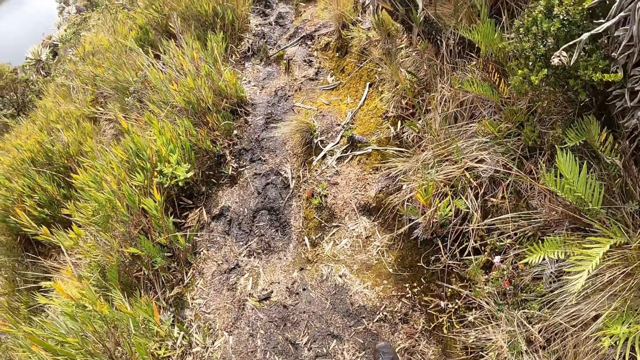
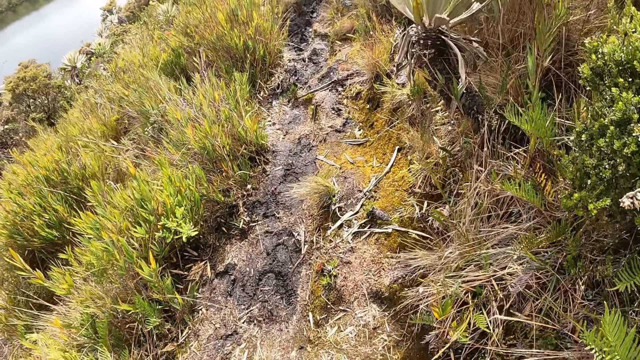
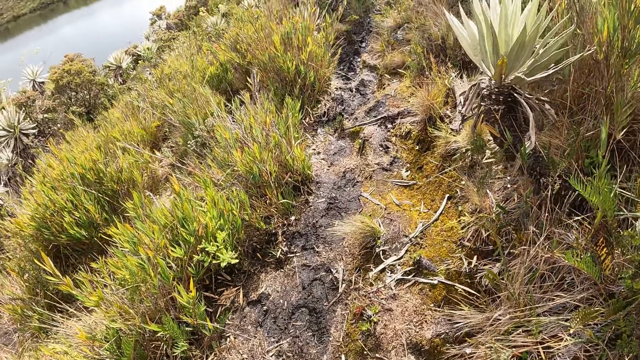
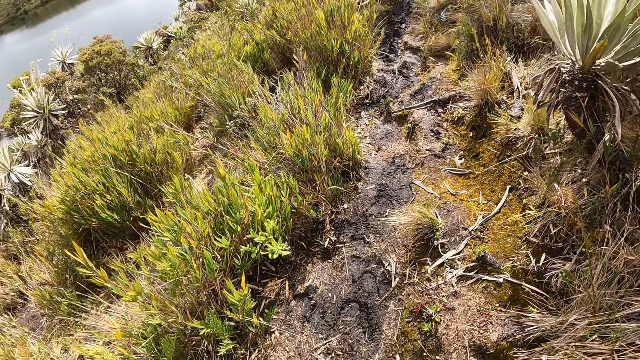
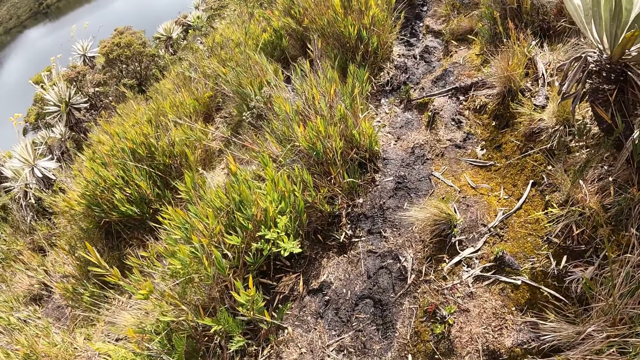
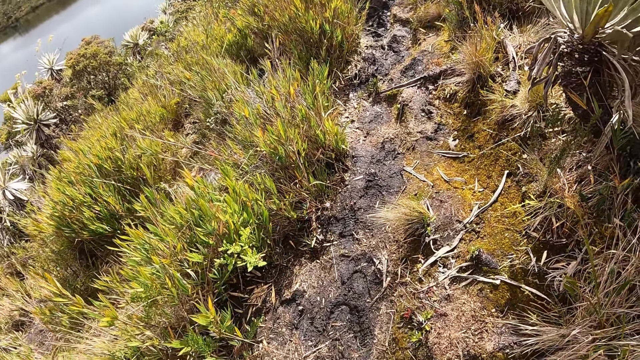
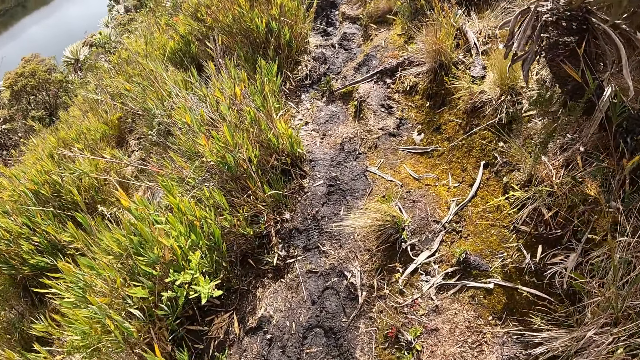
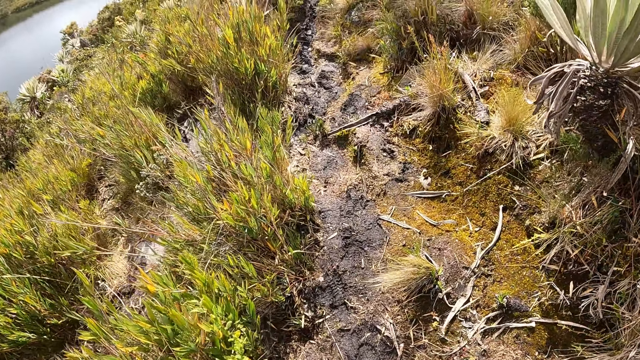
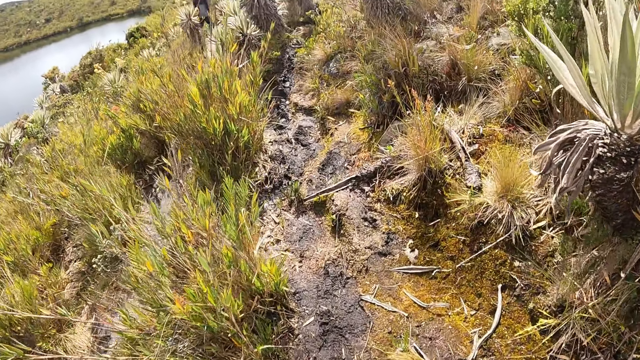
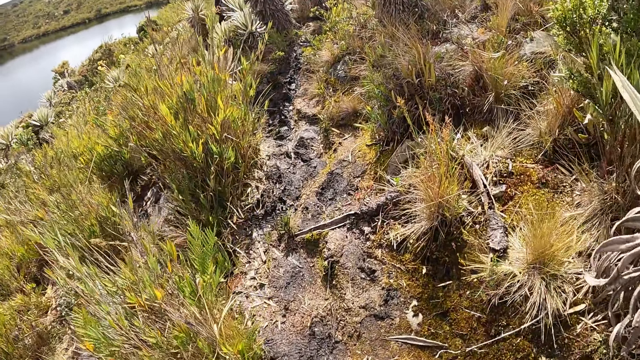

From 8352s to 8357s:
The camera wearer walks around the field.

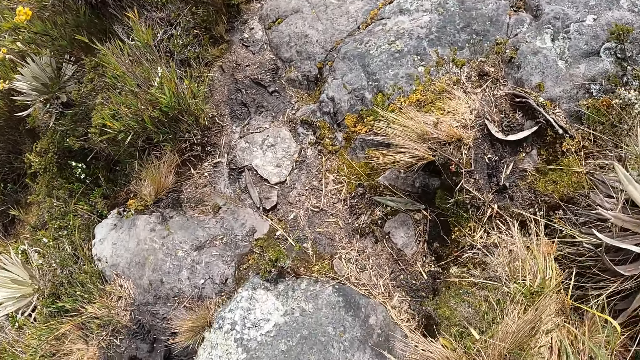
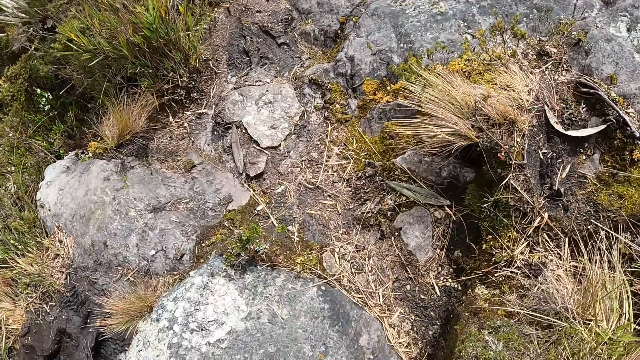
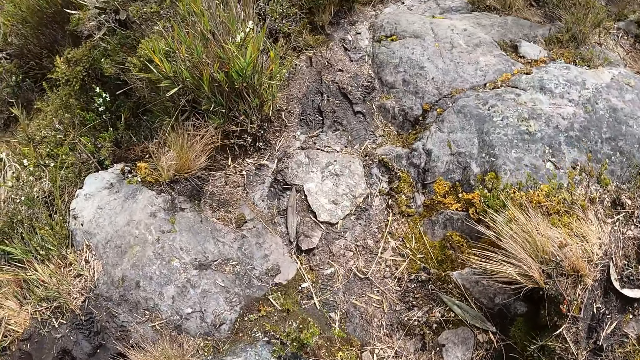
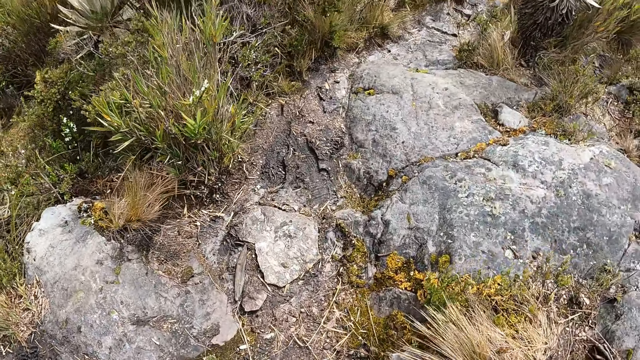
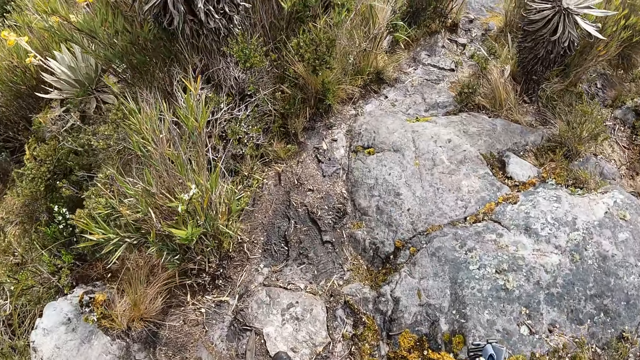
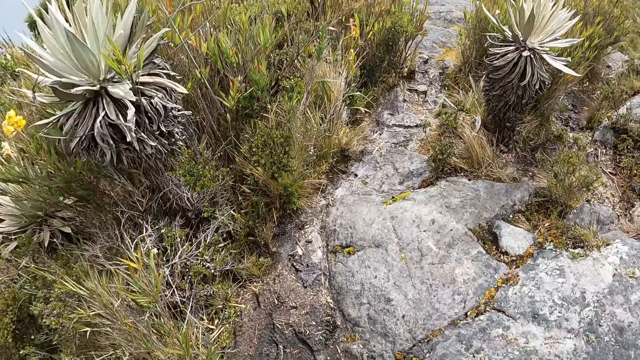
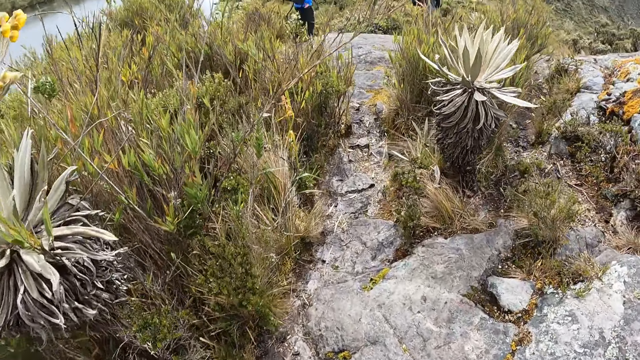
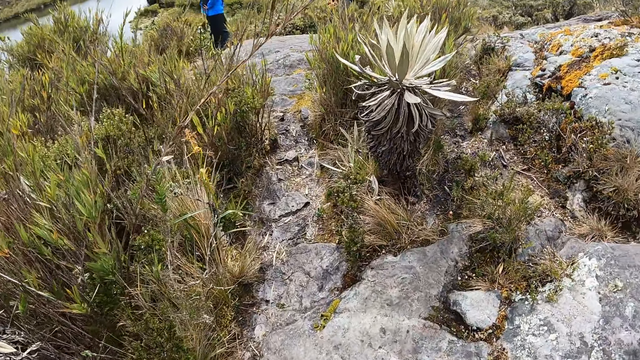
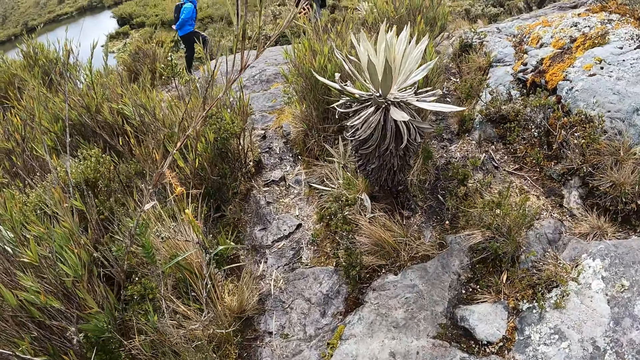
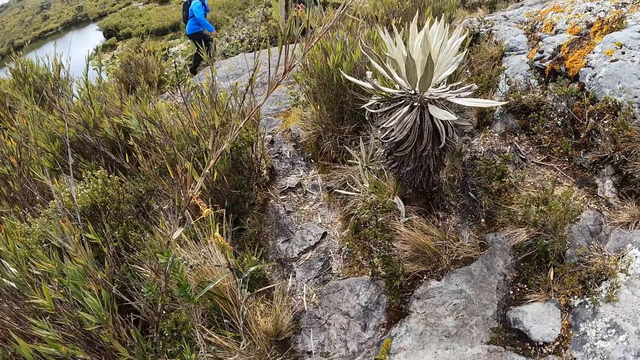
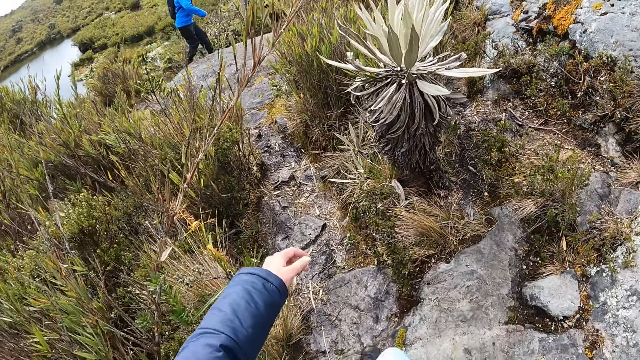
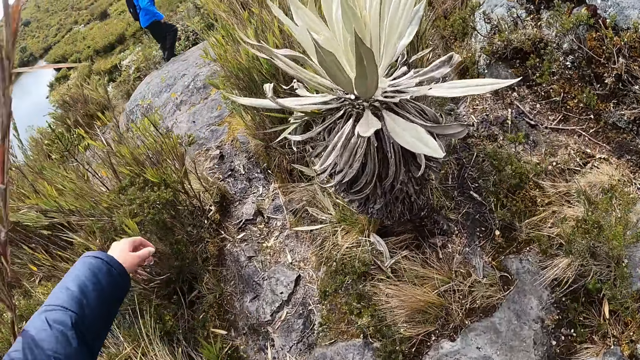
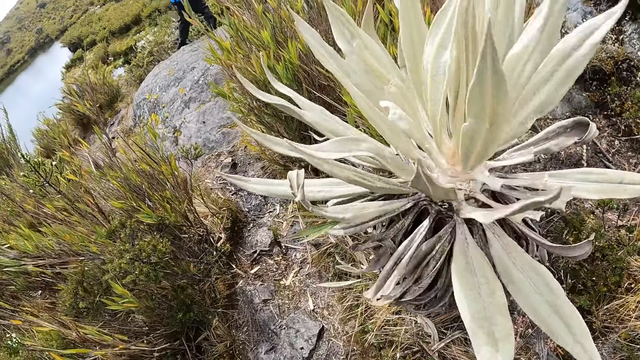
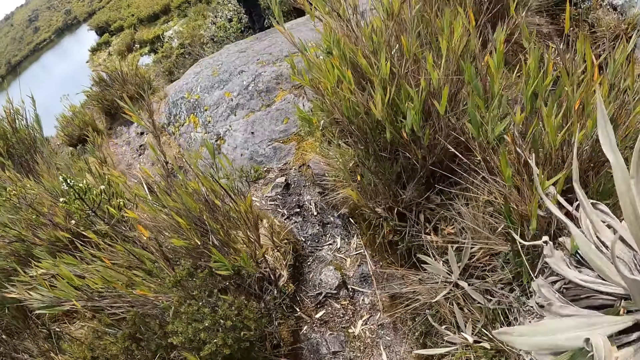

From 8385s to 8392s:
The camera wearer walks on a rocky path.

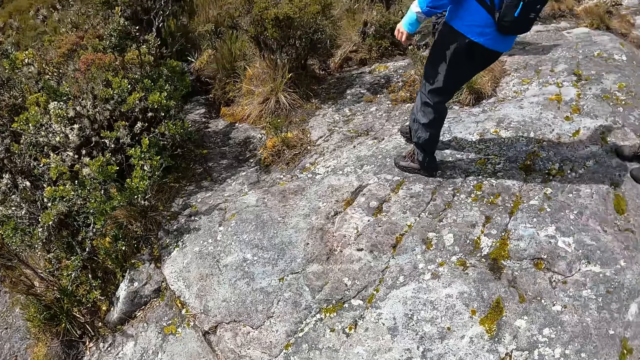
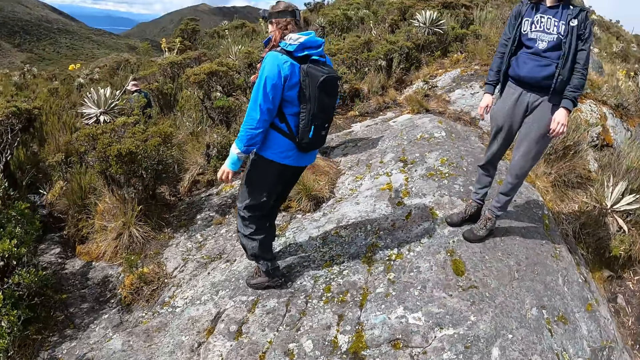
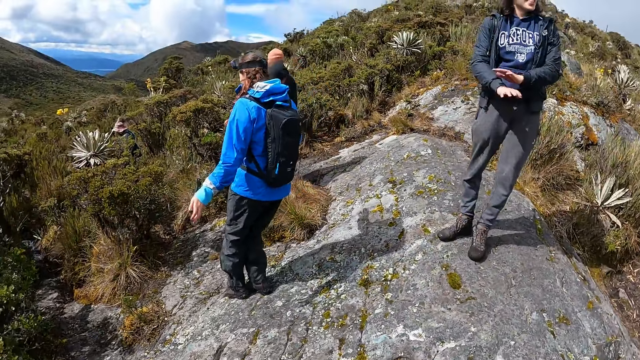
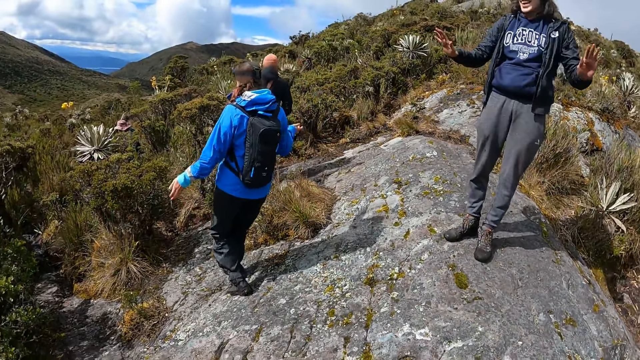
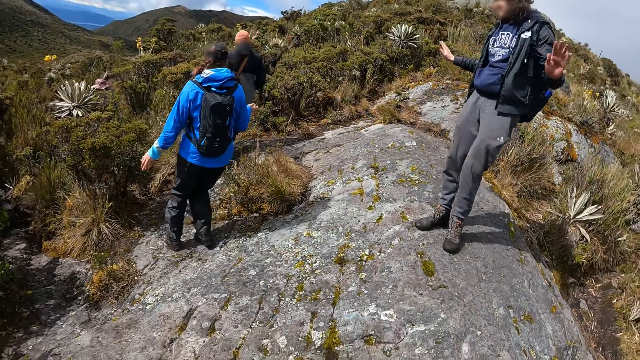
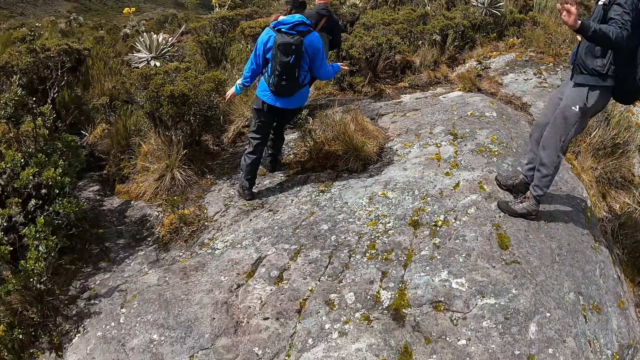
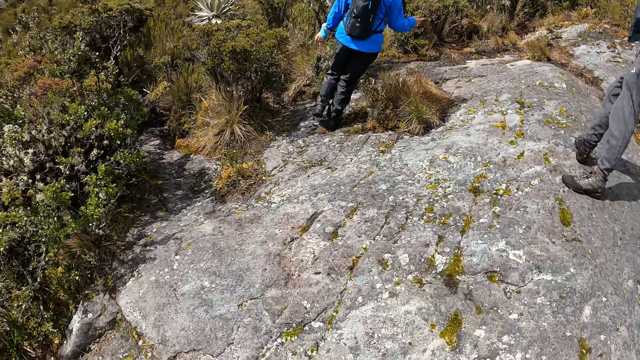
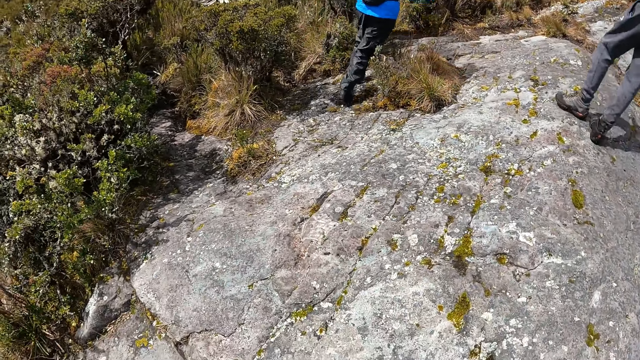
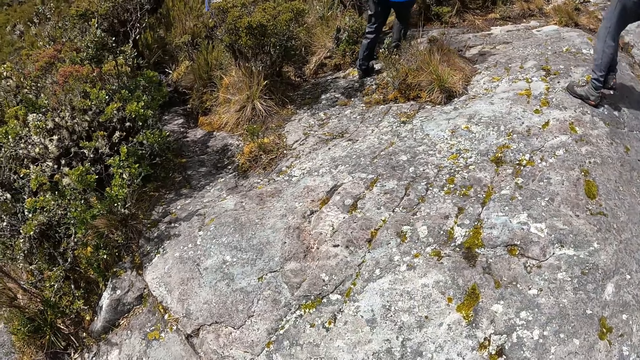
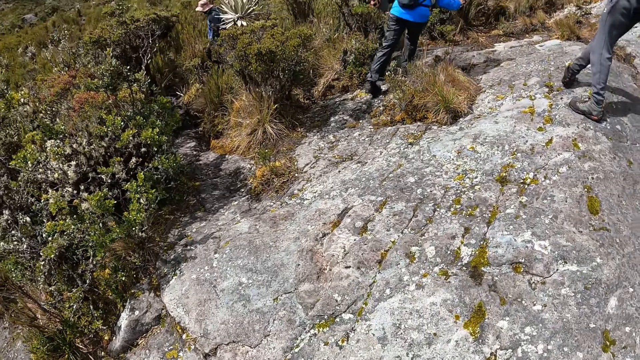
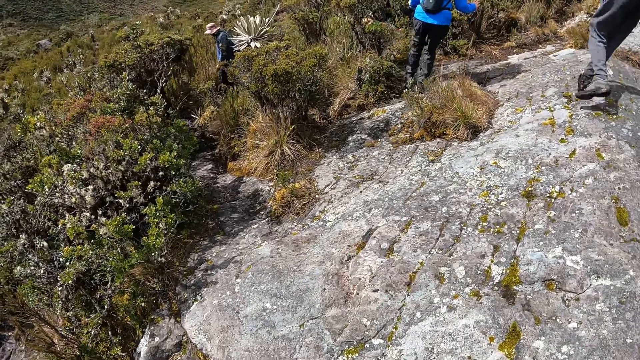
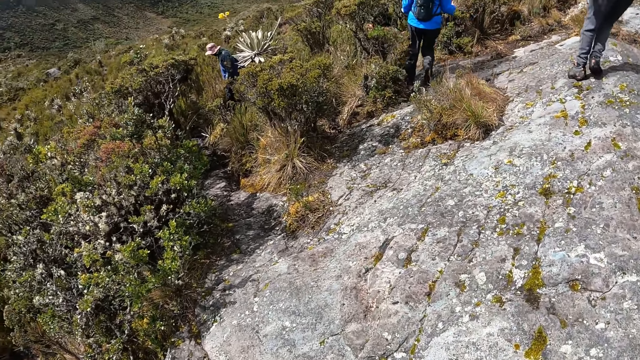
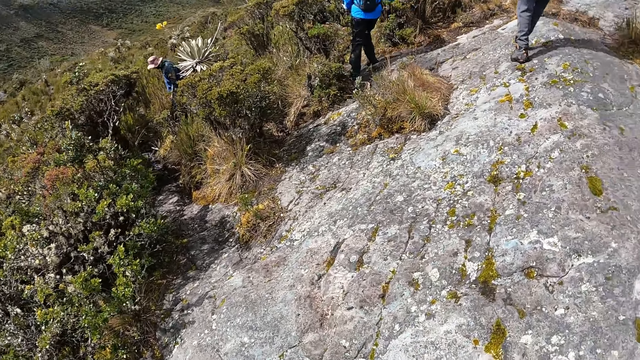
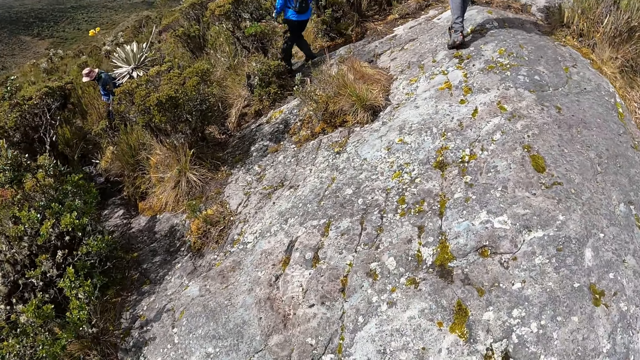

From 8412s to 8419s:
A woman moves her hand.

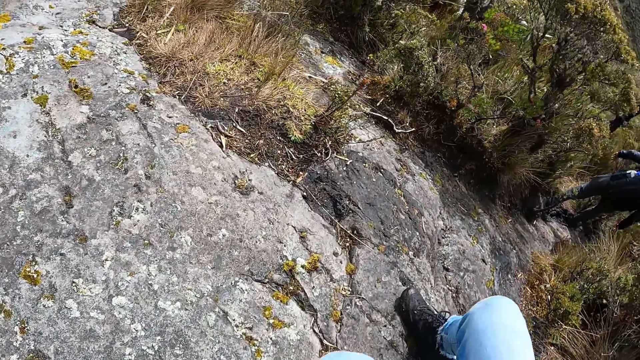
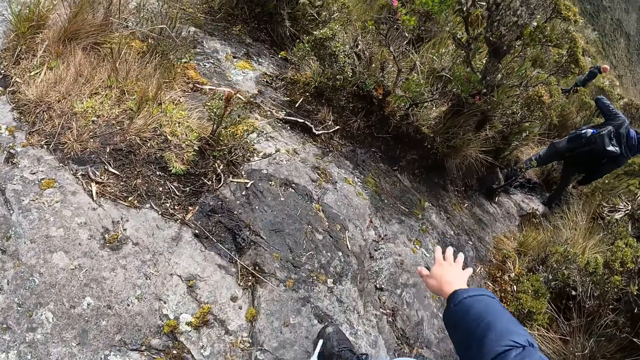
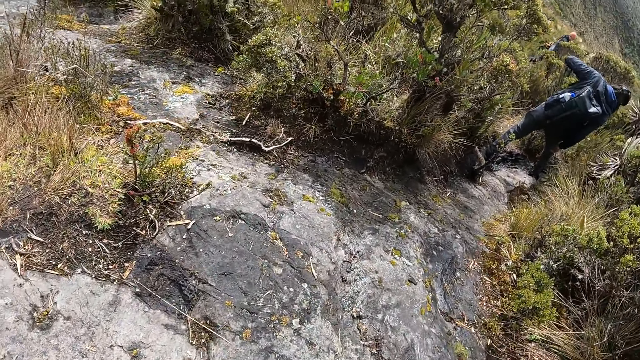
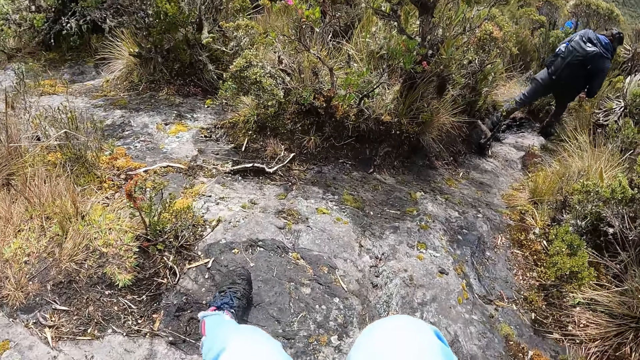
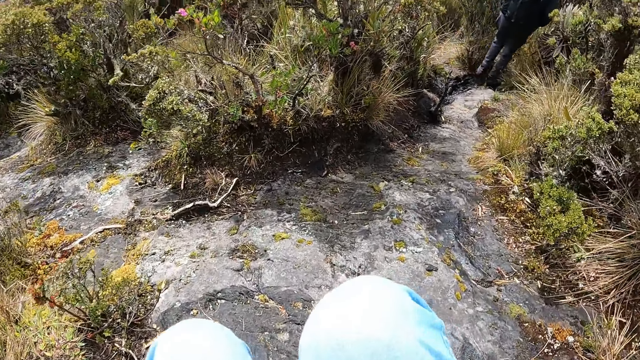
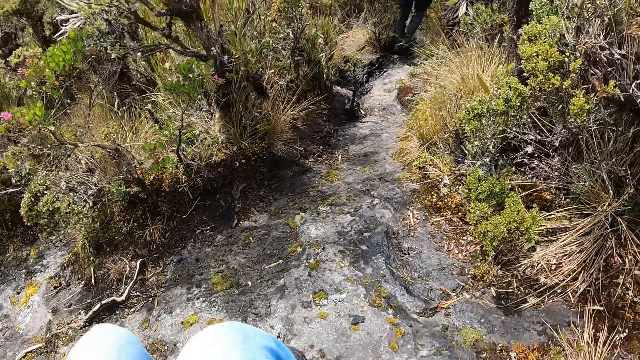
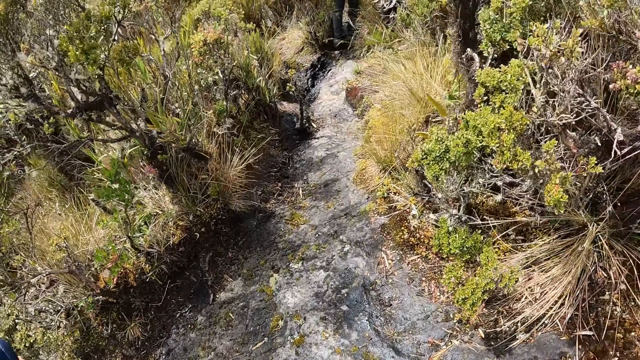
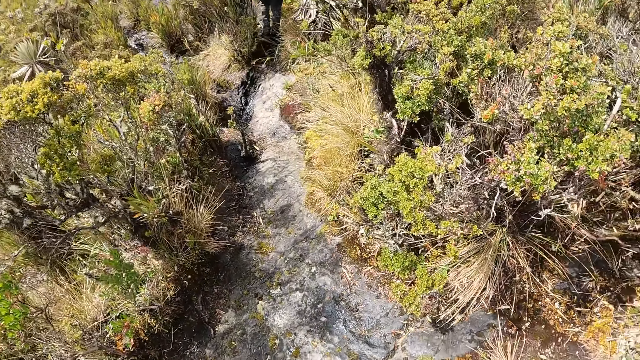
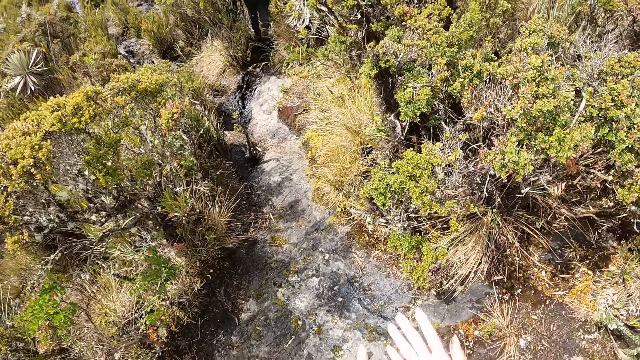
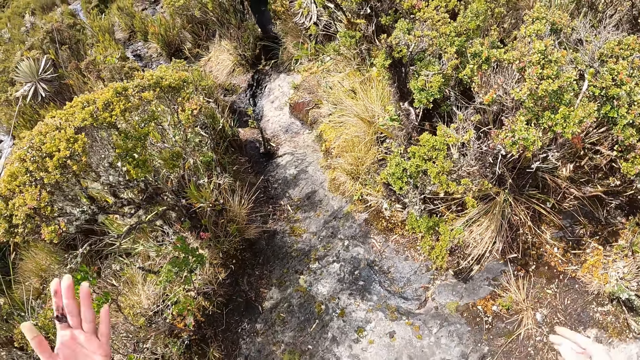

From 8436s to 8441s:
The camera wearer walks on a hill.
